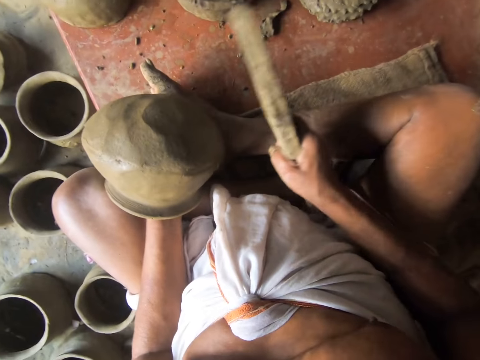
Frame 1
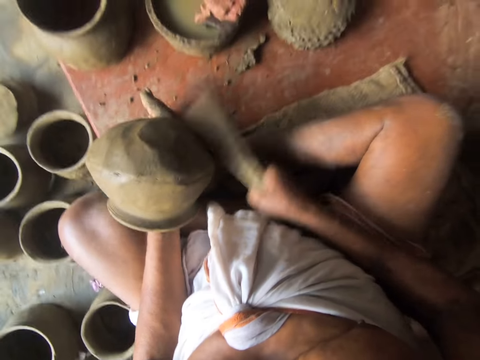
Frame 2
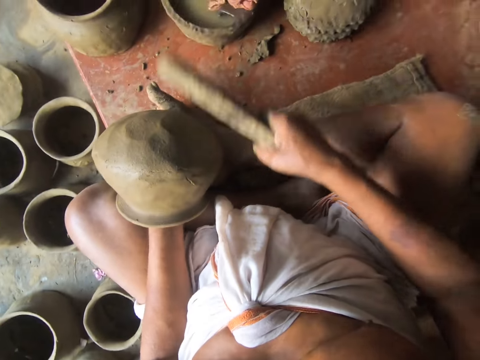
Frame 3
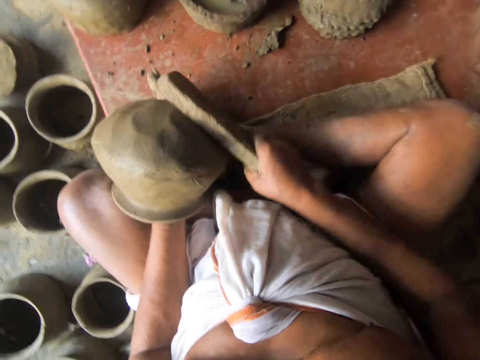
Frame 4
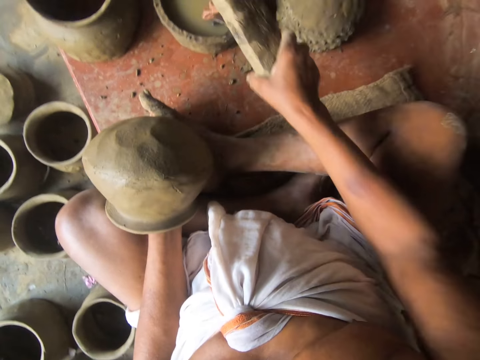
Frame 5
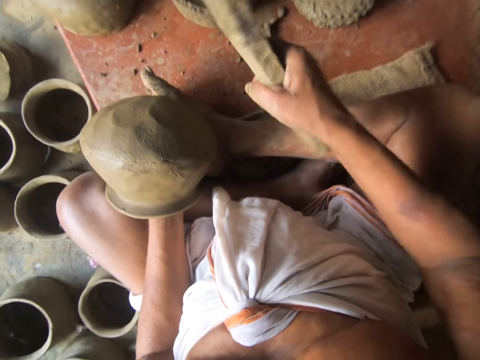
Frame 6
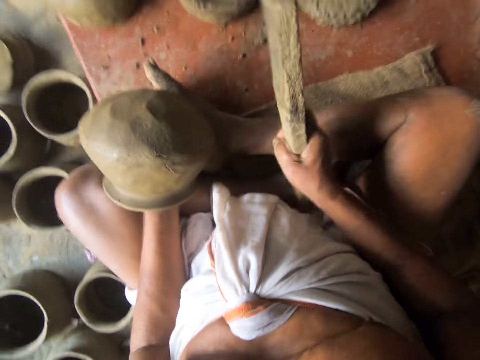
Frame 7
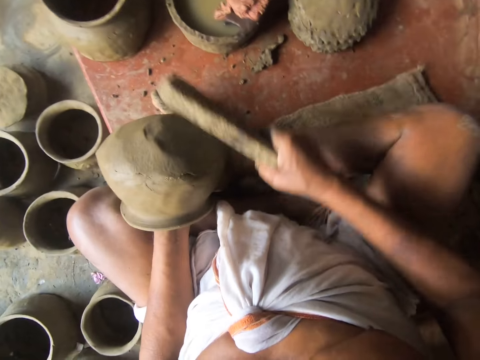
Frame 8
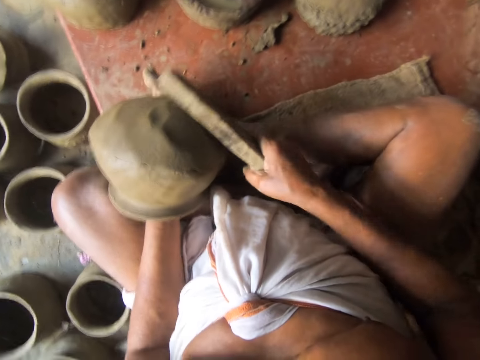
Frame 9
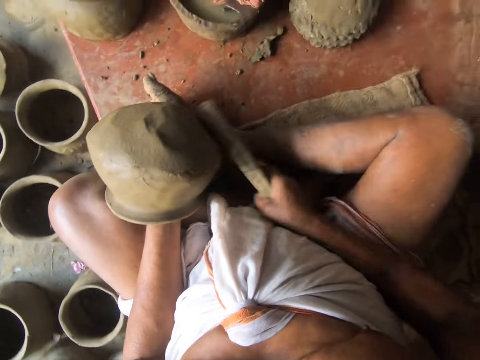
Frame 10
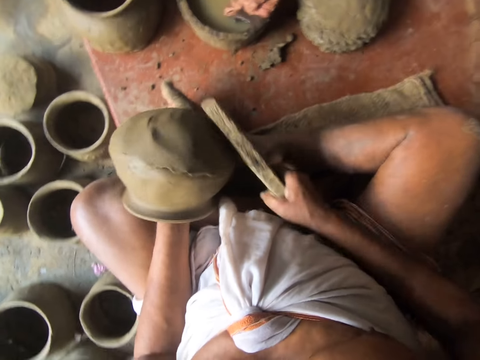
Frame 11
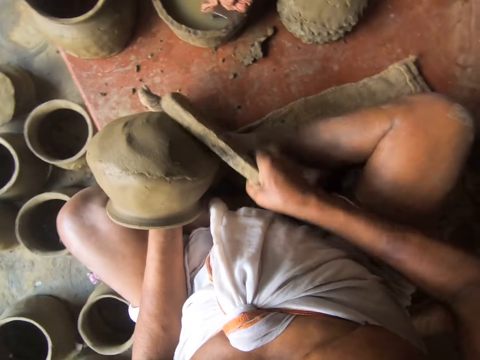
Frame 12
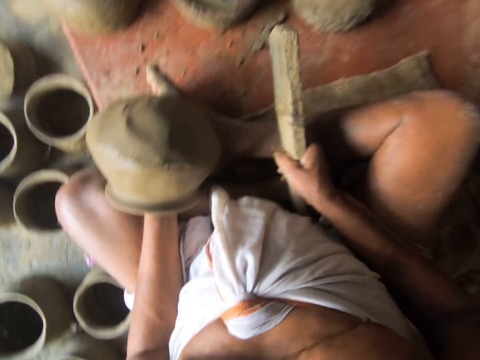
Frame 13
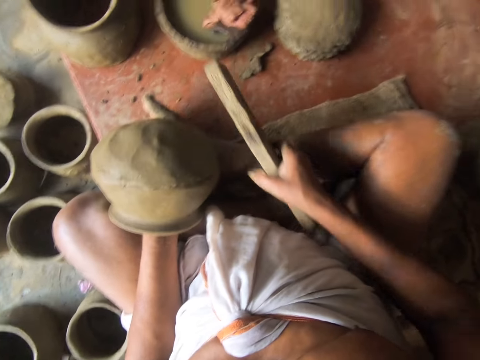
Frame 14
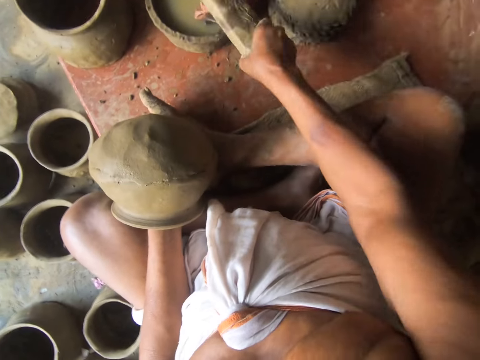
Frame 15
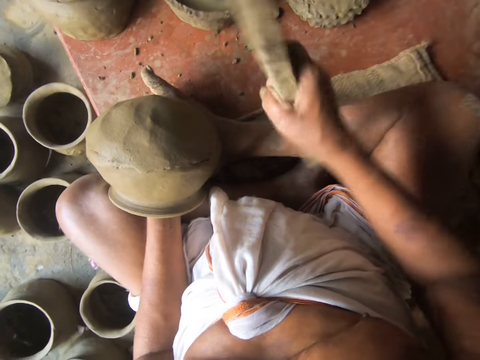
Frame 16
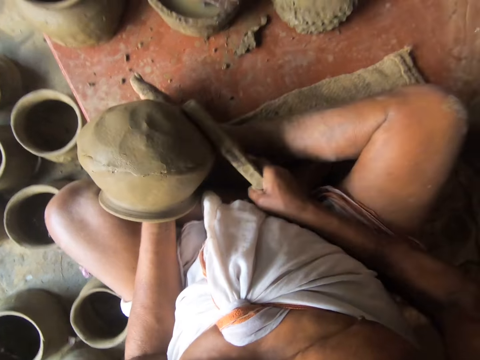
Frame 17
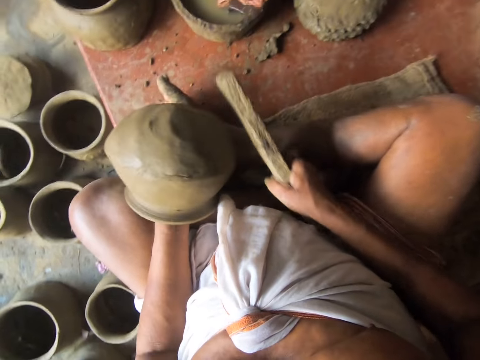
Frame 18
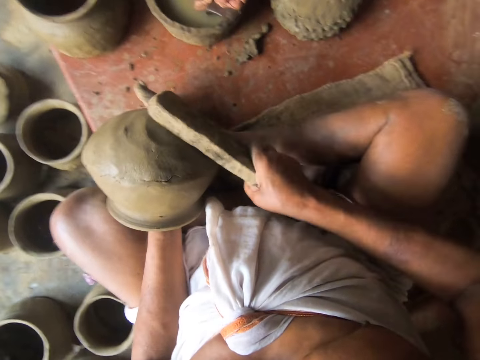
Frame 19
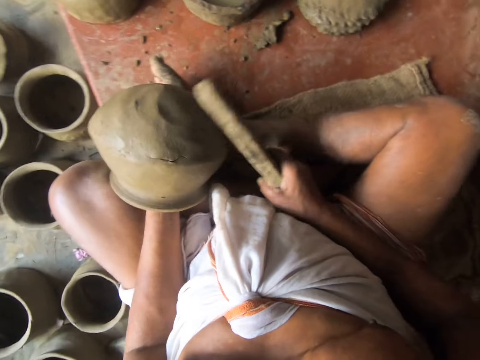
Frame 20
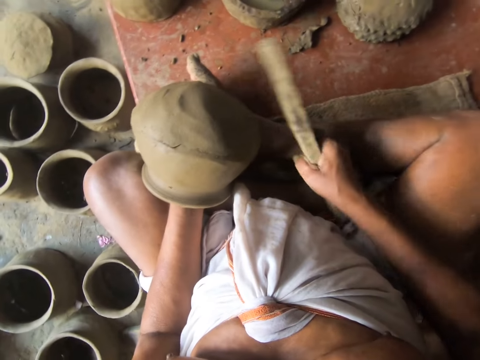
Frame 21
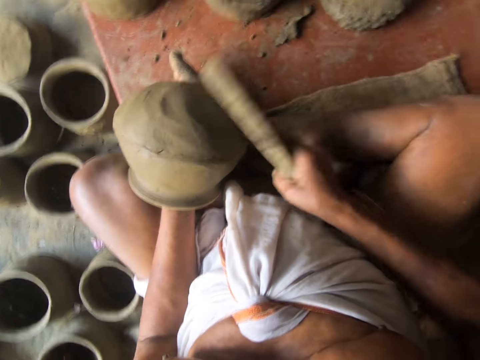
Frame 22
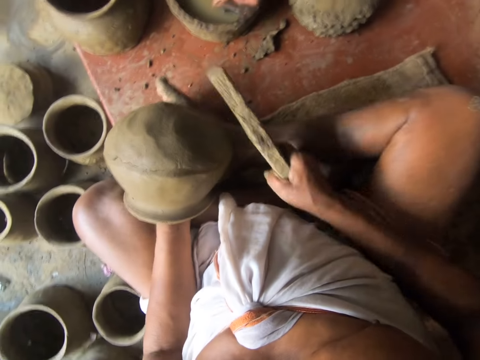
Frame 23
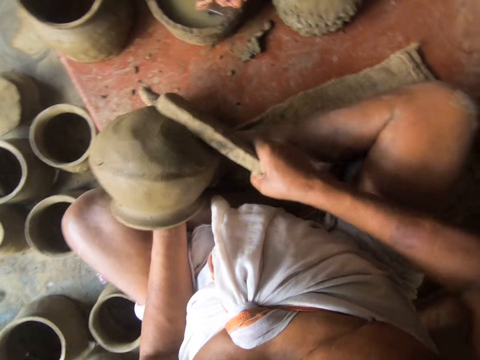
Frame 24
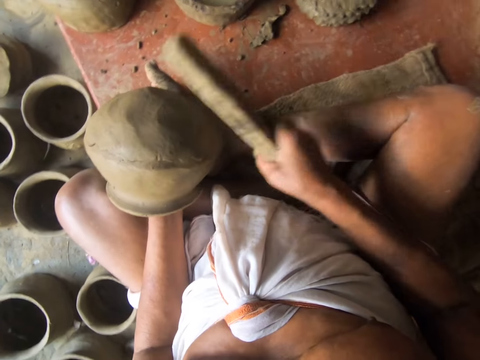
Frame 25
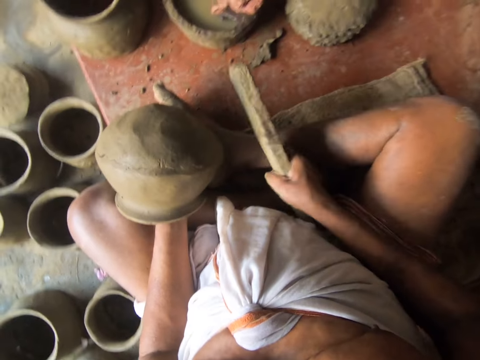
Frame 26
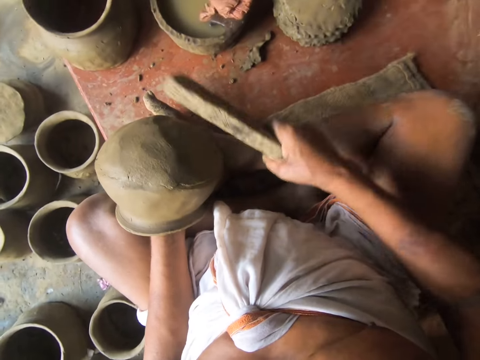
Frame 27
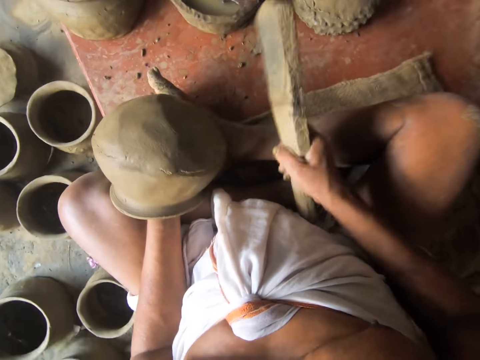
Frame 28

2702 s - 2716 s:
The camera wearer molds the bottom of a clay pot with a piece of wood. They tap the wood on a wet cloth. They tap the clay pot. They mold the bottom of the clay pot with the wood. They adjust the clay pot. They mold the bottom of the clay pot with the wood. They adjust the clay pot. They tap the wood on the wet cloth. They tap the clay pot. They mold the bottom of the clay pot with the wood. They adjust the clay pot. They mold the bottom of the clay pot with the wood. They adjust the clay pot. They mold the bottom of the clay pot with the wood.

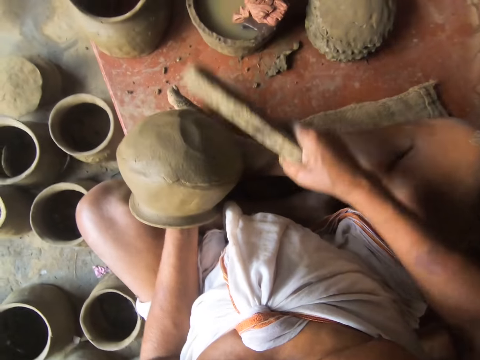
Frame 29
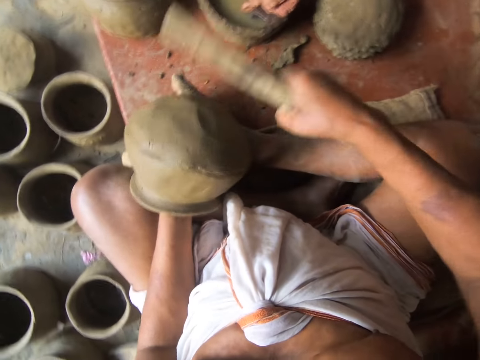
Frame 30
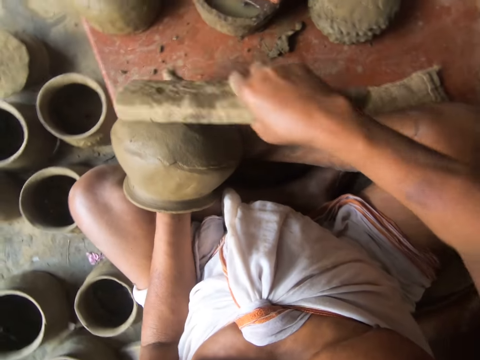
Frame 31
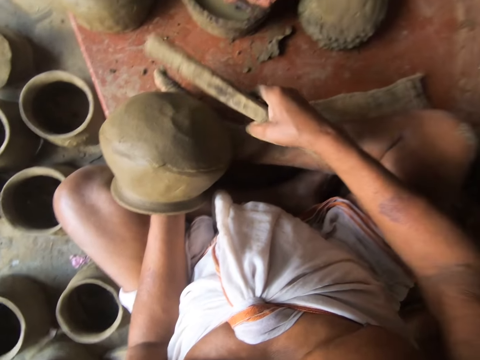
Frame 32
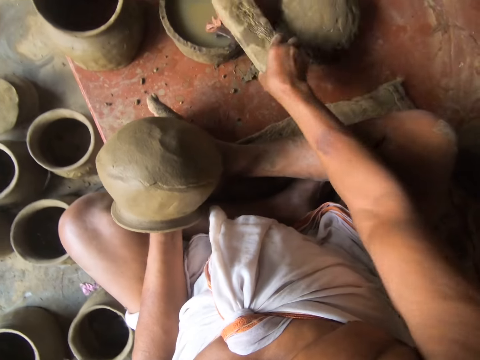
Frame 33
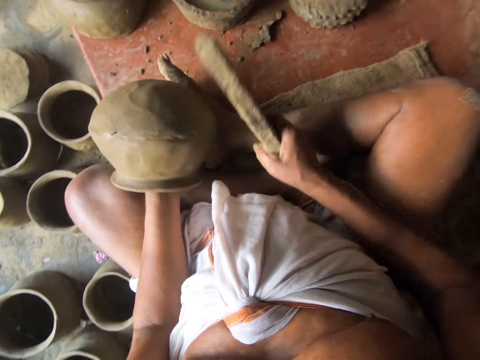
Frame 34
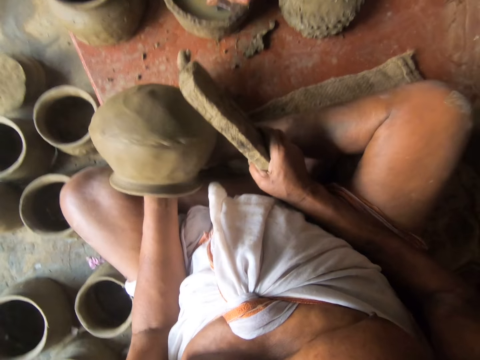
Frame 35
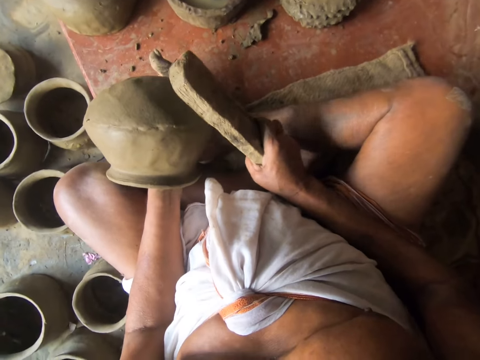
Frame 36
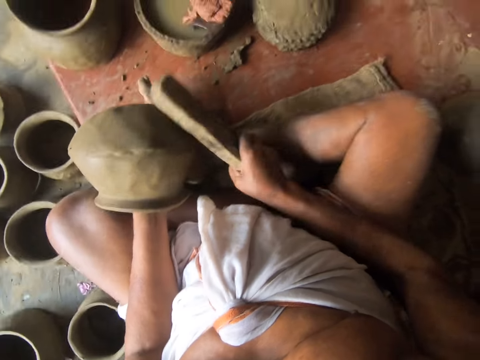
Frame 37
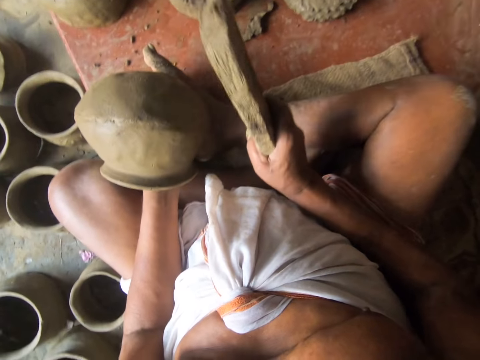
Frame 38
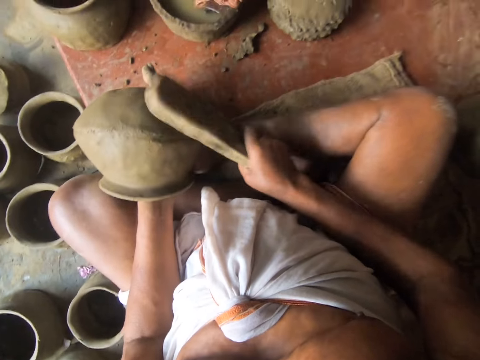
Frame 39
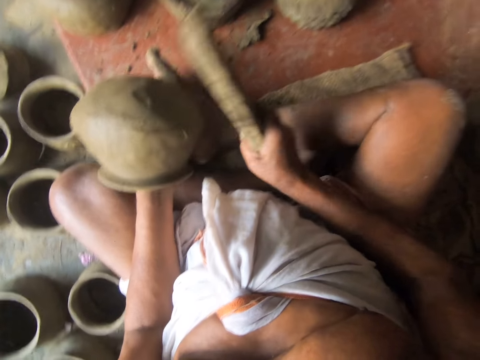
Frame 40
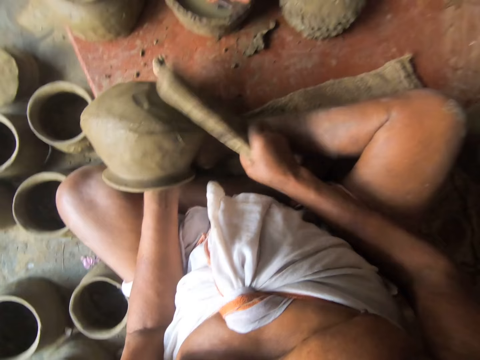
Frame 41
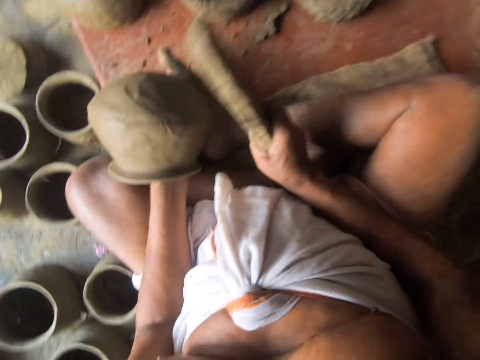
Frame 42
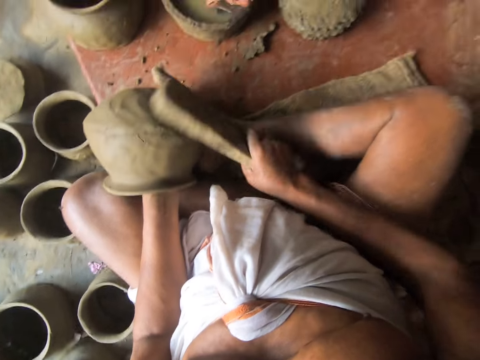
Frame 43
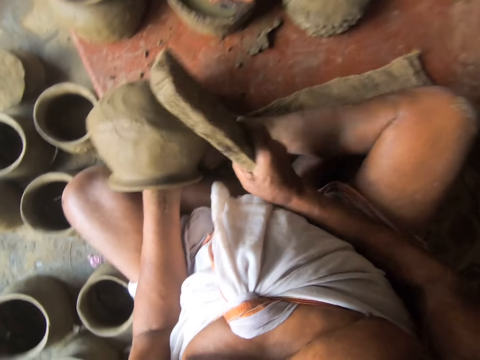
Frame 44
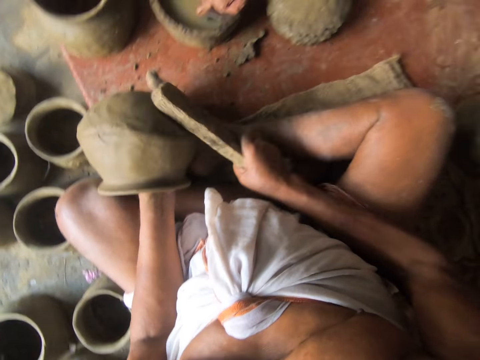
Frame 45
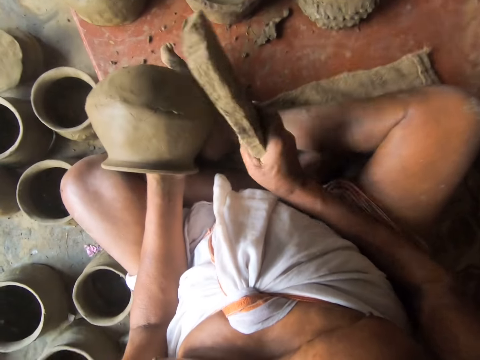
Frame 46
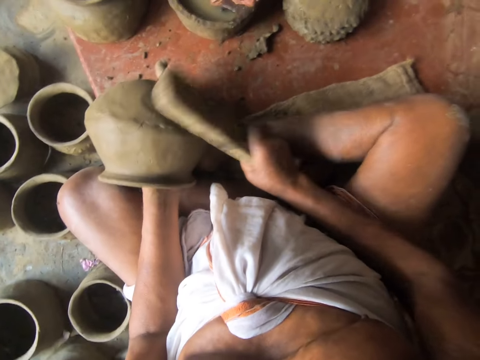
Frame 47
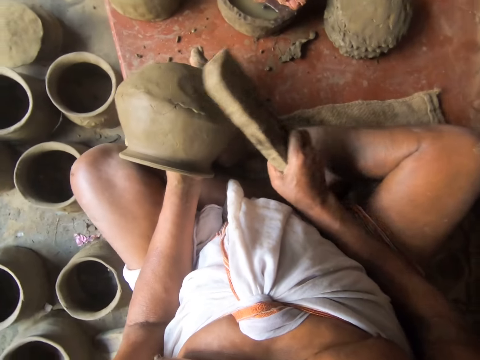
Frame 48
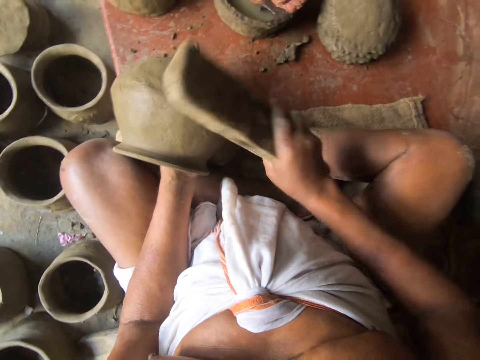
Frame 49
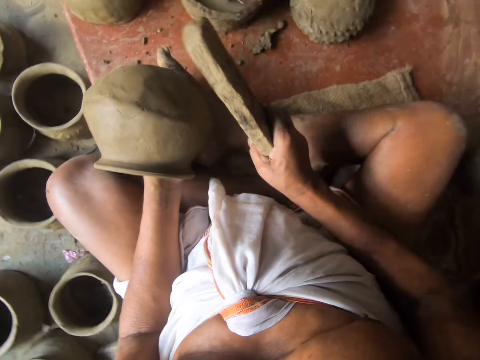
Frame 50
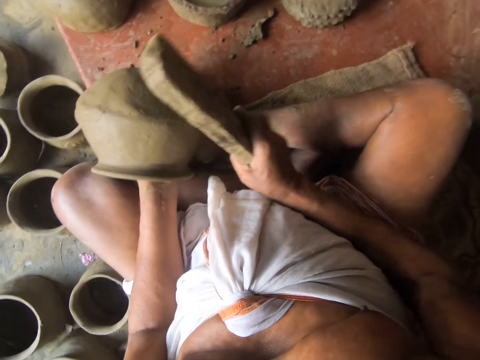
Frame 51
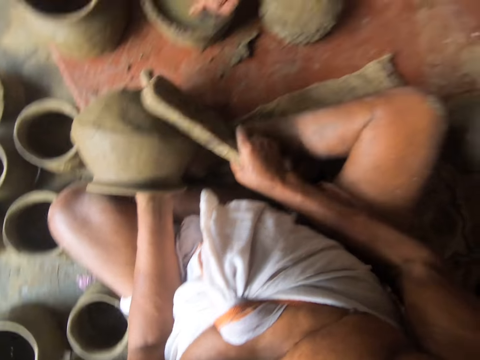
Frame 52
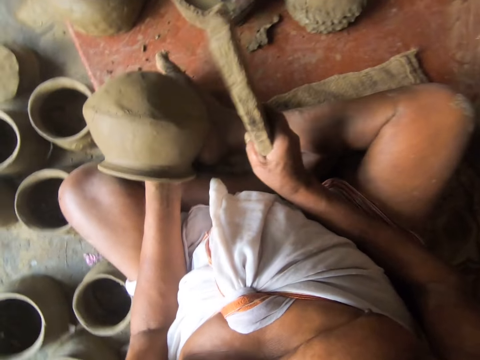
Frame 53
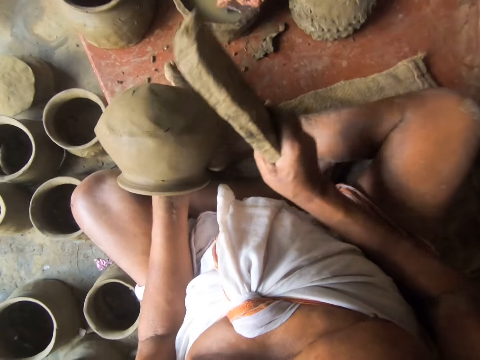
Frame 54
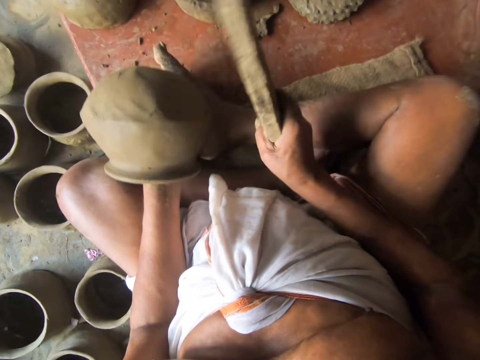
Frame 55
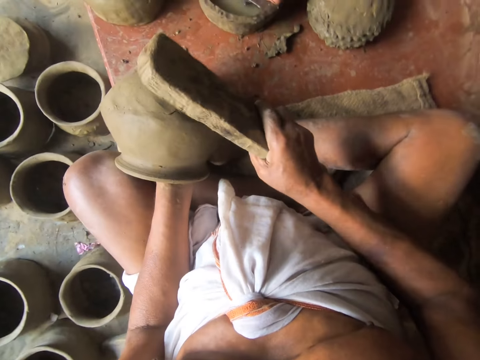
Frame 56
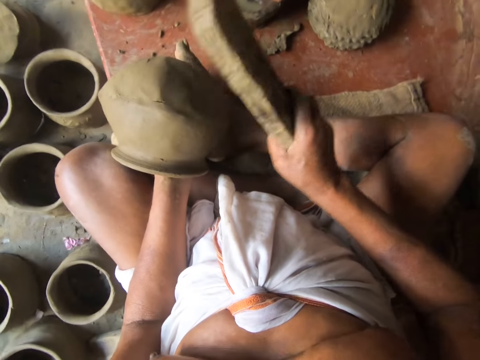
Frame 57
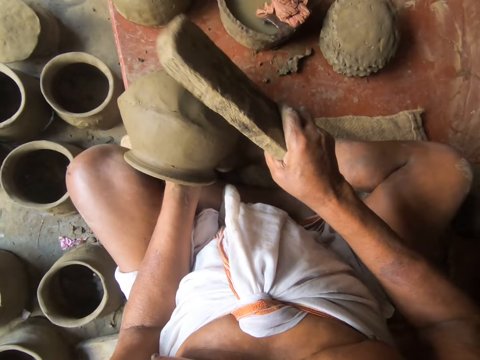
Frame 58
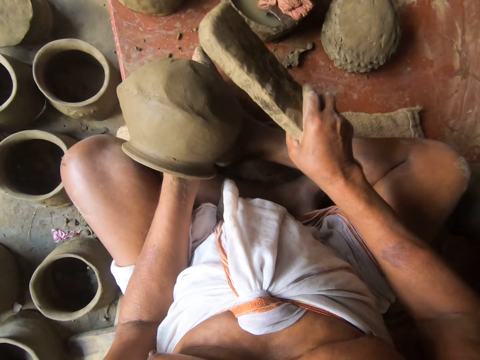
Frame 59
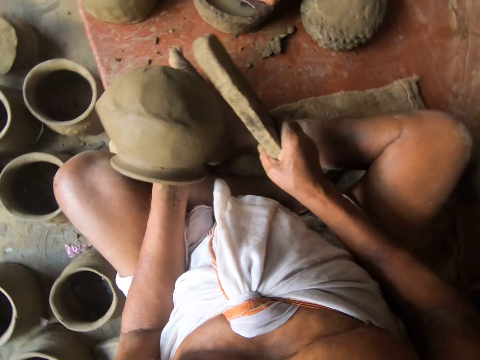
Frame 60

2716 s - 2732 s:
The camera wearer knocks the wood on water. A man dips the throwing stick on the liquid clay. The camera wearer turns the pot. The man shapes the pot with the throwing stick. The camera wearer knocks the pot with the wood.
